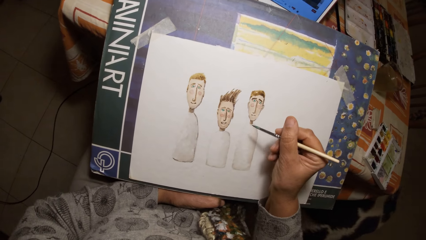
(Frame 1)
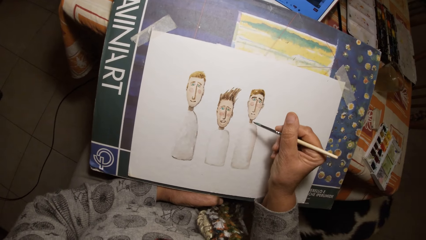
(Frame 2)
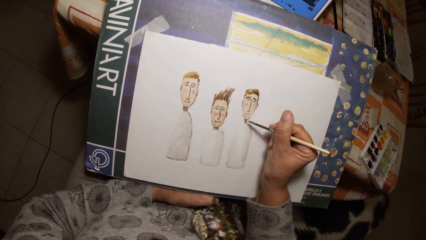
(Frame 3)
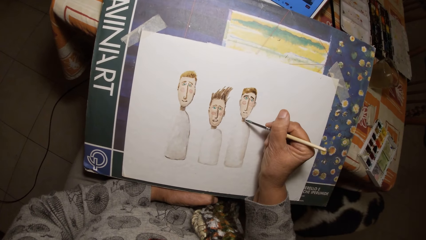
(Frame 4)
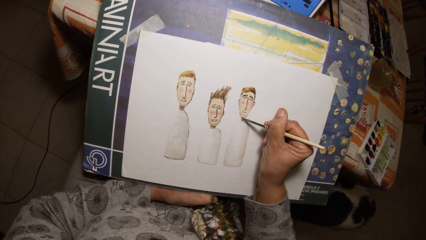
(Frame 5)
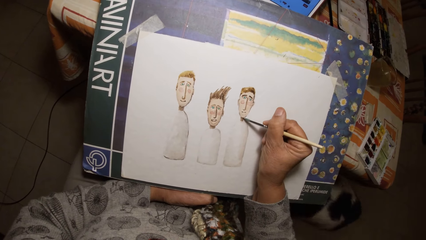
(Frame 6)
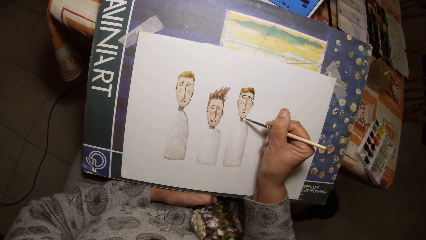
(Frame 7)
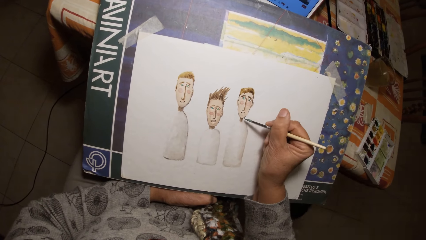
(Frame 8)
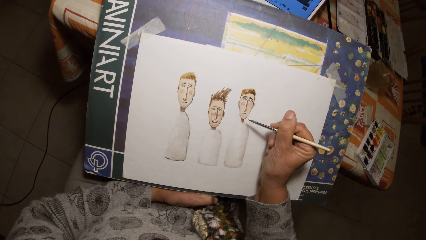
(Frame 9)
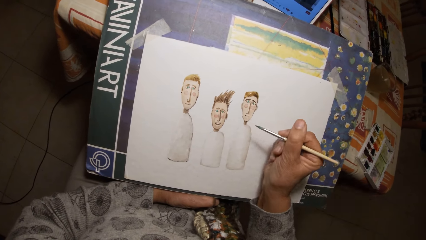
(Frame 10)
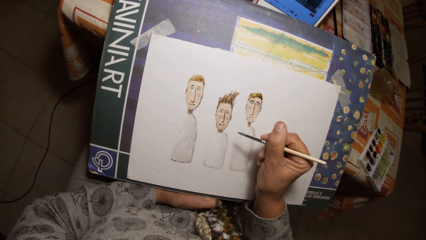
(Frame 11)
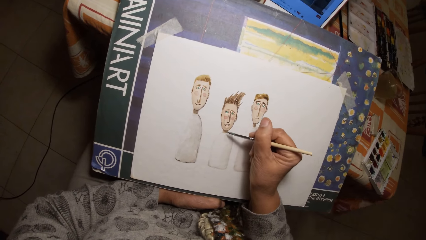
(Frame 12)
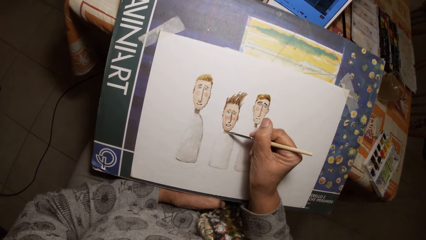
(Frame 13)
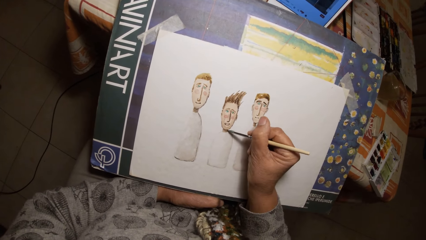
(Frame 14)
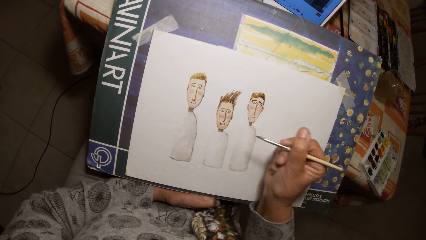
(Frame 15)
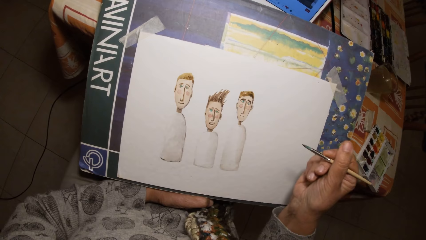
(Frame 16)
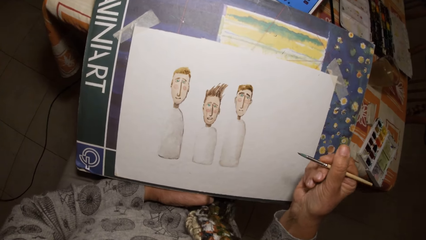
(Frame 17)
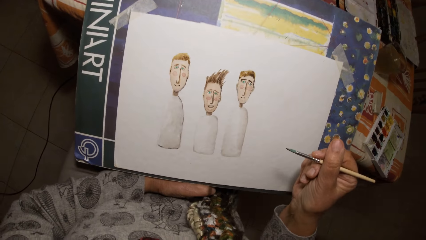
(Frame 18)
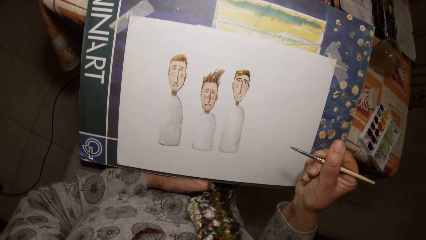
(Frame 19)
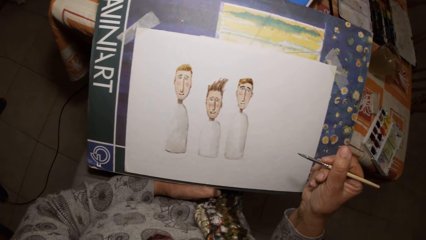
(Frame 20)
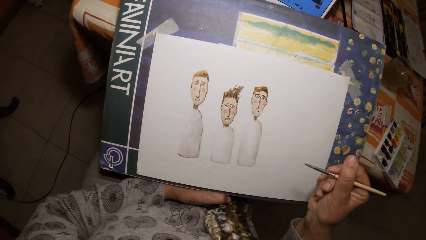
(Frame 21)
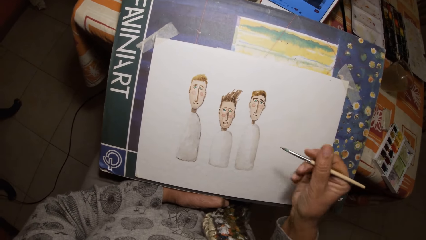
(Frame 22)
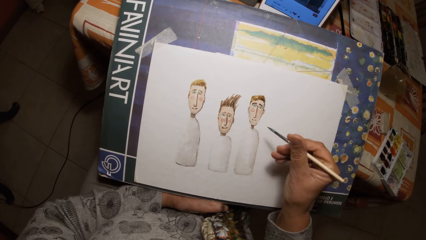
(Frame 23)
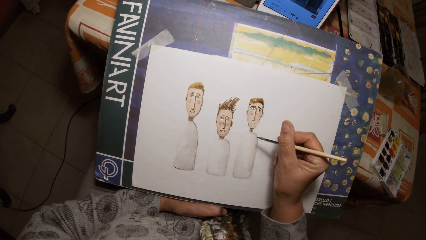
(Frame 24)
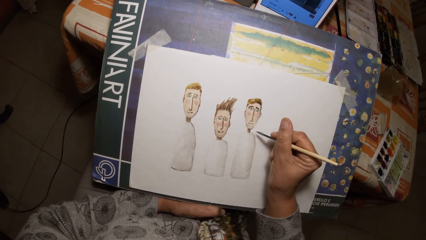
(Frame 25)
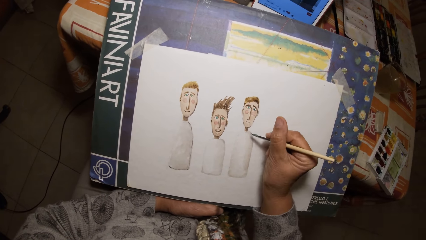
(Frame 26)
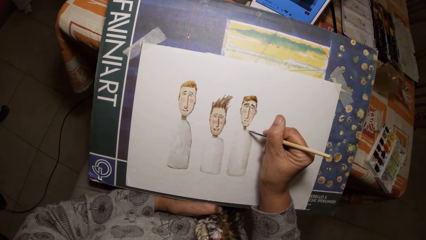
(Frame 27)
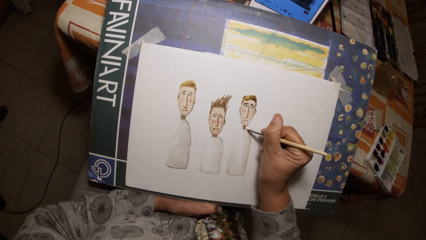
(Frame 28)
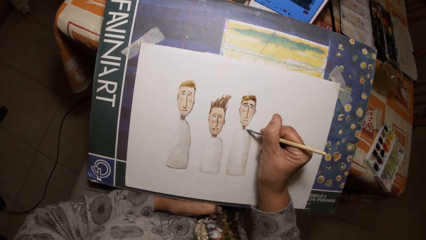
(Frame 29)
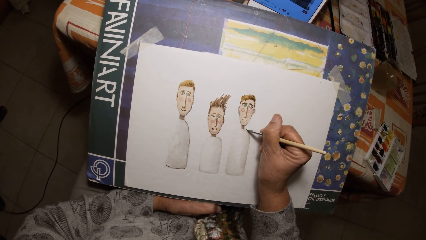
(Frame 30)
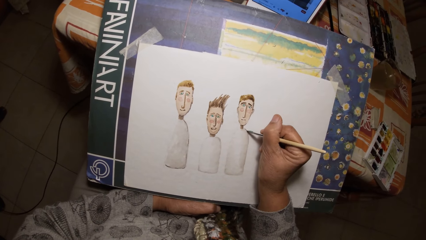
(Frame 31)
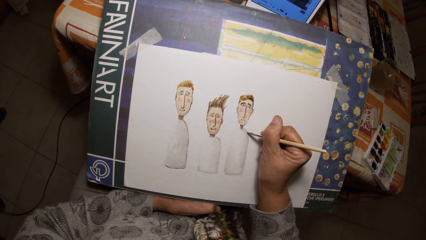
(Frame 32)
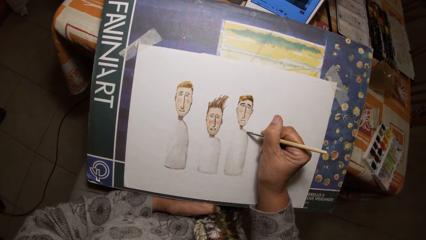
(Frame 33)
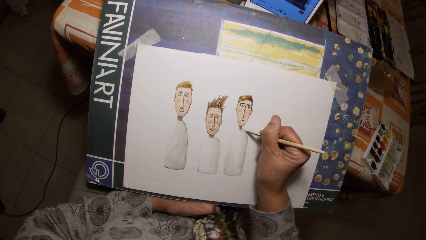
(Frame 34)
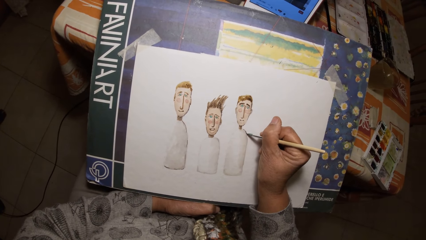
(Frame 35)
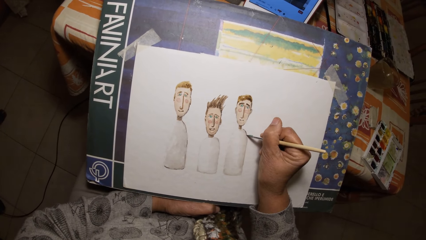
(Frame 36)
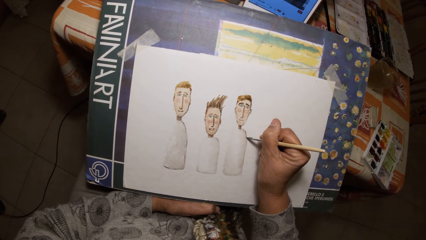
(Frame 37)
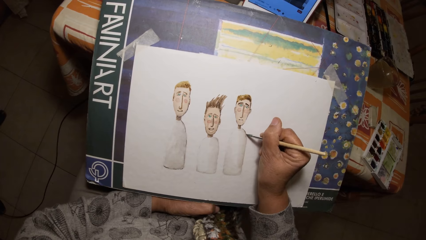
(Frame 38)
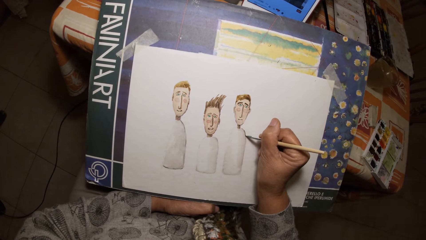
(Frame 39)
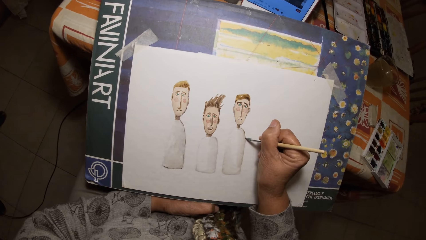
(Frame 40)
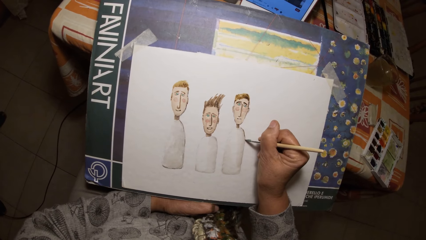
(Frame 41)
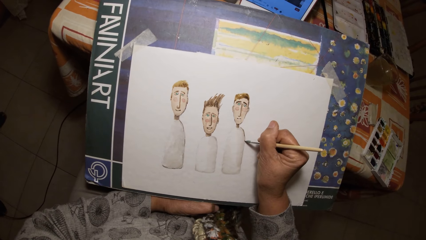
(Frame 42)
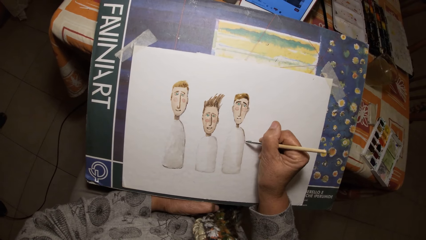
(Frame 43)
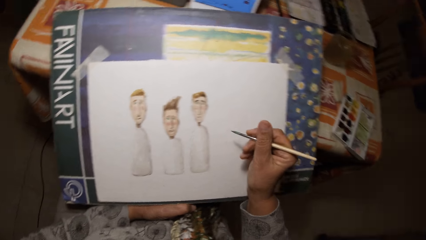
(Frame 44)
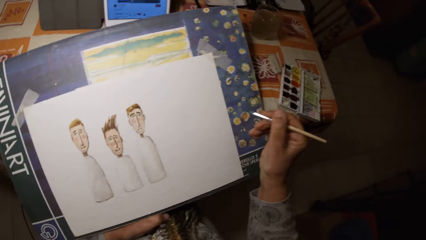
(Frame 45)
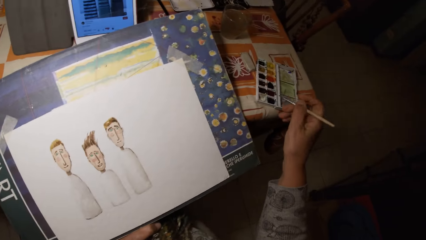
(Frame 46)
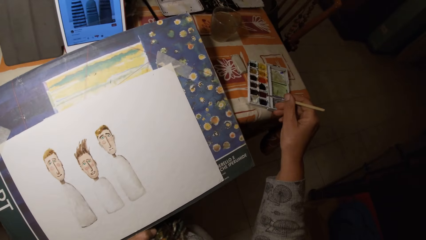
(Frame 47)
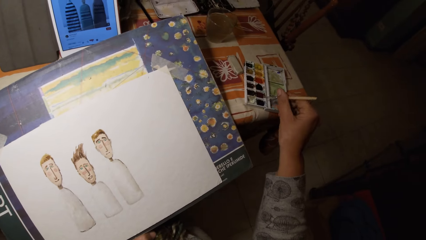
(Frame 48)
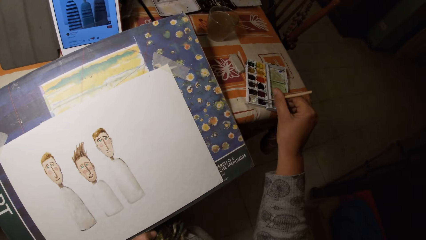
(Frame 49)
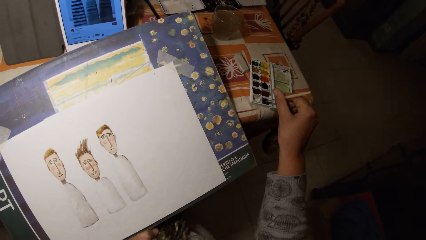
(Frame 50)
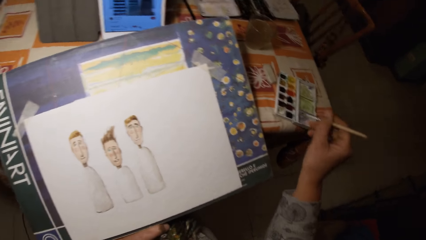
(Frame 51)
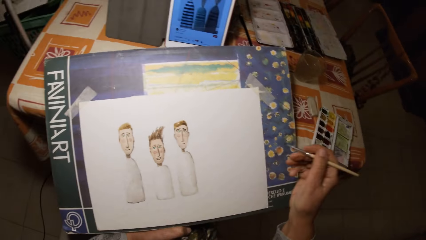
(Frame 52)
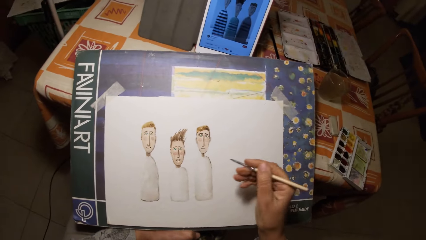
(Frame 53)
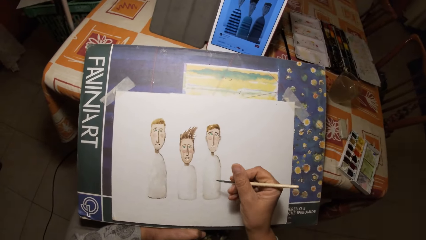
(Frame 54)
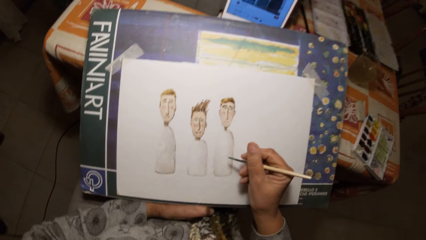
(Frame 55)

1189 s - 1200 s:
The camera wearer dips the brush in his right hand in the paint palette on the table.

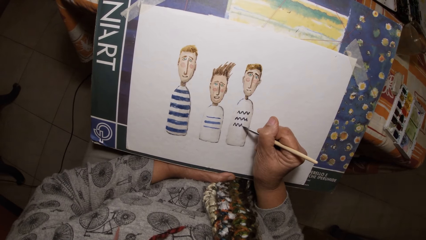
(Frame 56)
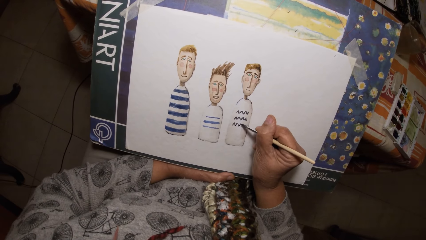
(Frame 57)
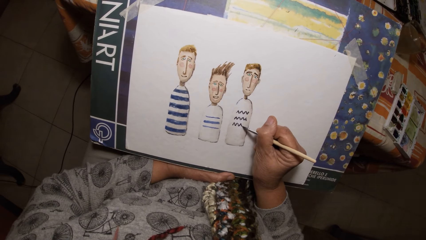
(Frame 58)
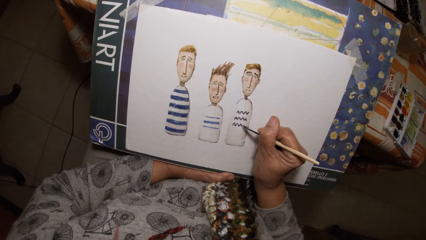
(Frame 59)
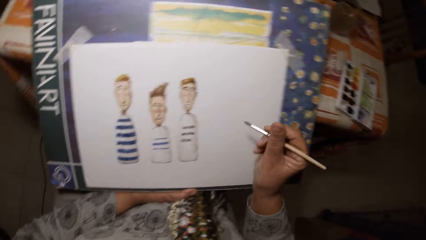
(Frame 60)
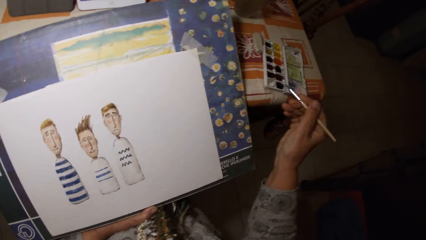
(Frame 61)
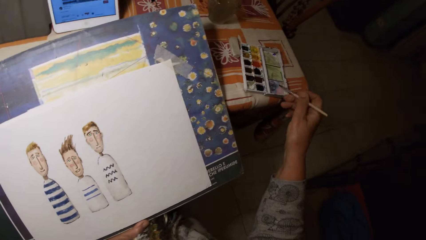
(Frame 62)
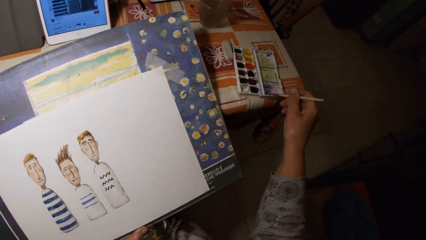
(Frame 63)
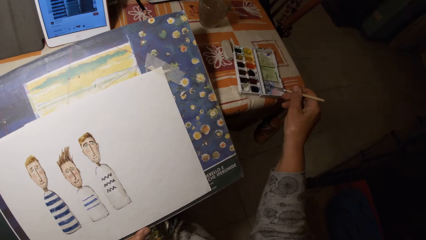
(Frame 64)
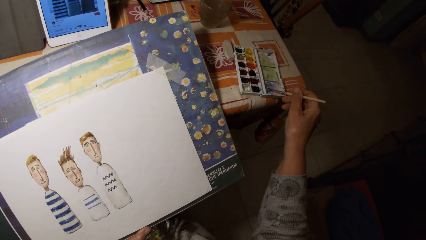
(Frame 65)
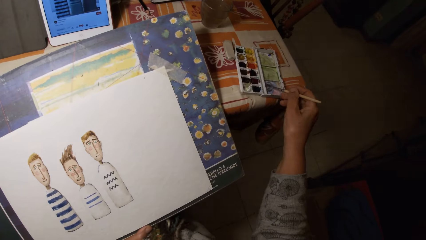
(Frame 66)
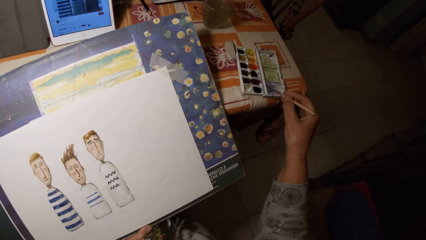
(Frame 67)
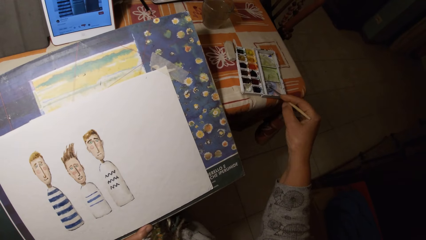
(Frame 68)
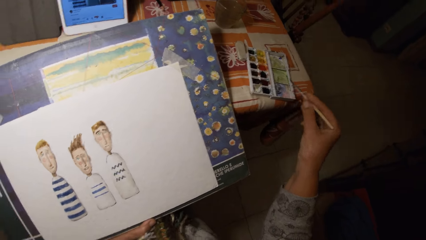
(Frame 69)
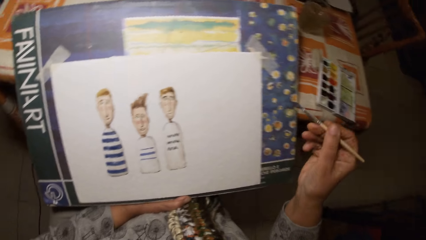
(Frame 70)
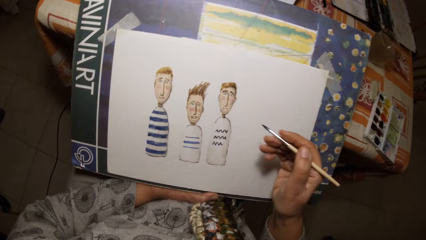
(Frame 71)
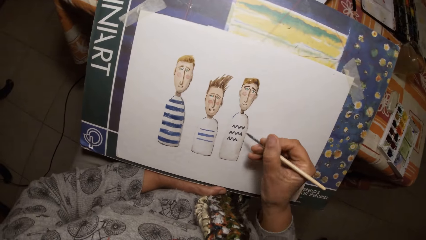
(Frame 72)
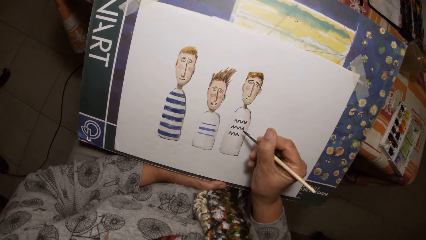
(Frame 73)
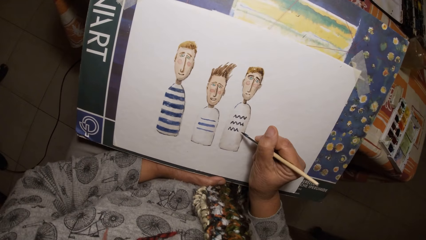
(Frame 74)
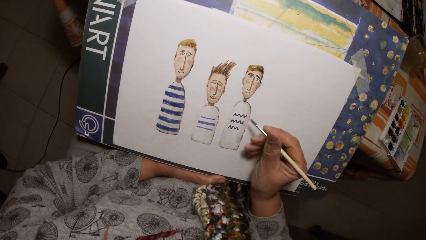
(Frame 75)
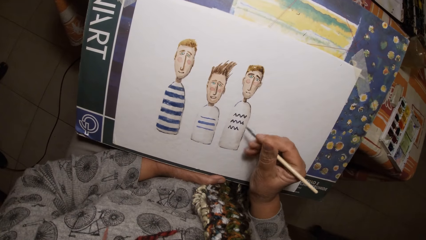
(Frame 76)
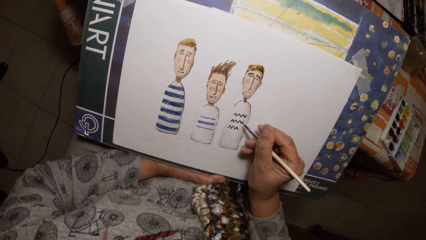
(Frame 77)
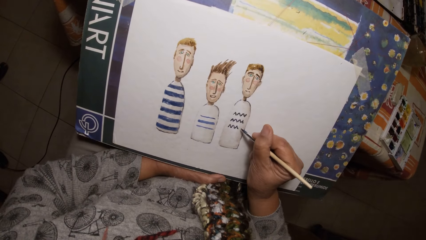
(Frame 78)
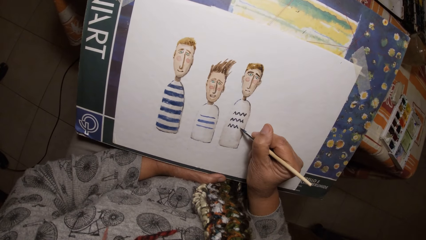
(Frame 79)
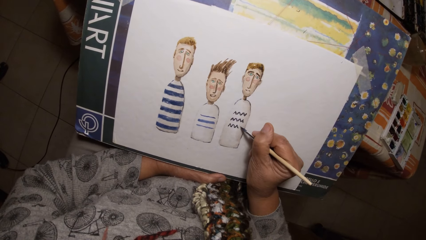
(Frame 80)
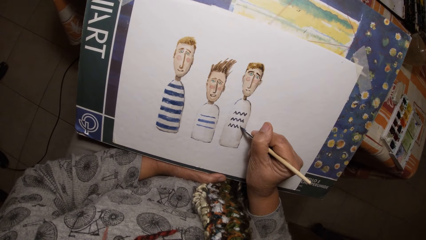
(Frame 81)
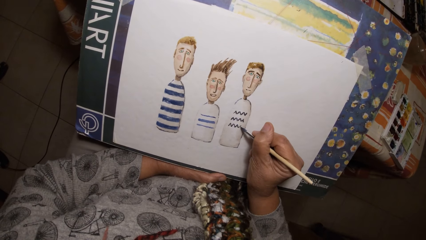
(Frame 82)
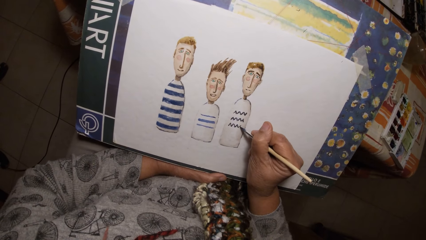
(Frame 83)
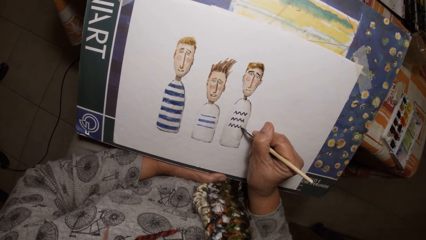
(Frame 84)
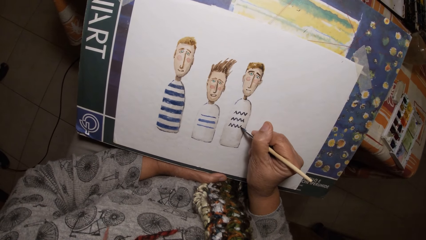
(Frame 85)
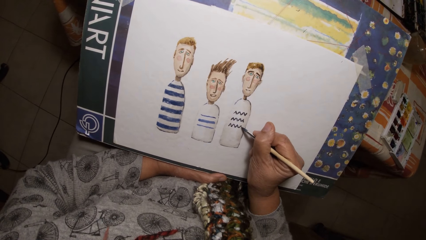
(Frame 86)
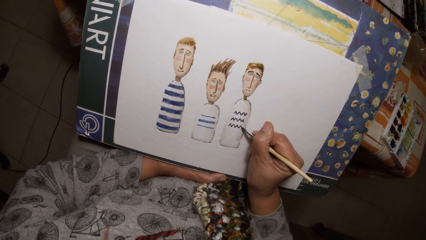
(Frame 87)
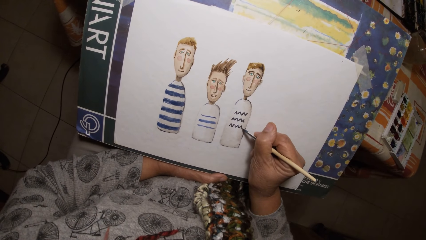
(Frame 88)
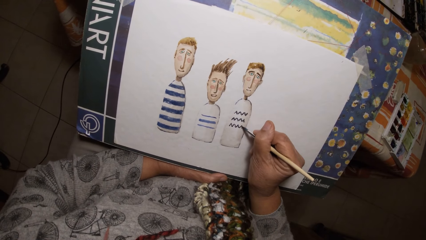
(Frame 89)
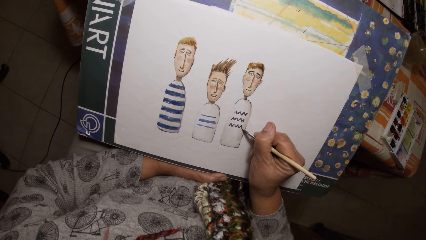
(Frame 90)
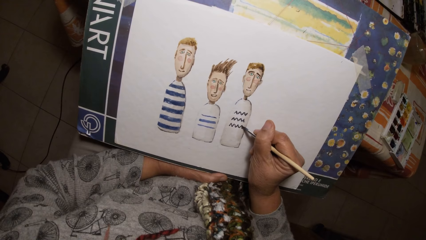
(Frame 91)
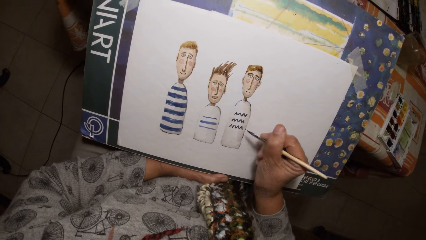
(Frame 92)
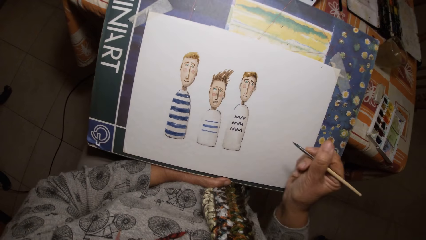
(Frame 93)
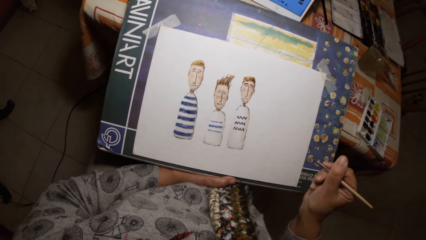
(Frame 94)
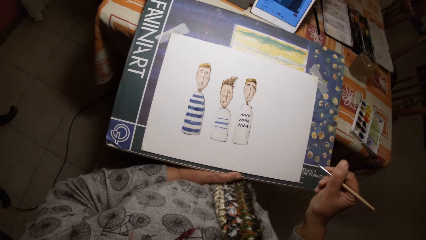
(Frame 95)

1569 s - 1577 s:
The camera wearer paints the cover of the paint palette with the paint brush in his right hand. He dips the pen brush in the ink container. He draws on the paper with the paint brush in his right hand.
